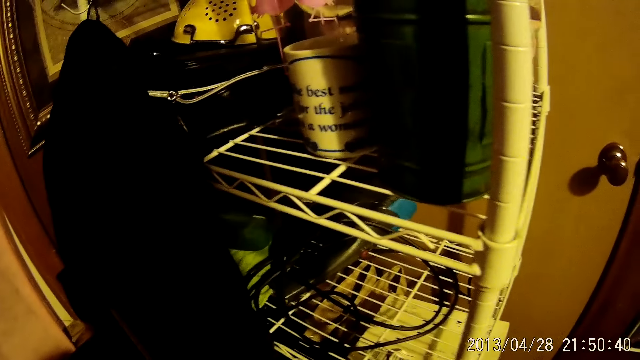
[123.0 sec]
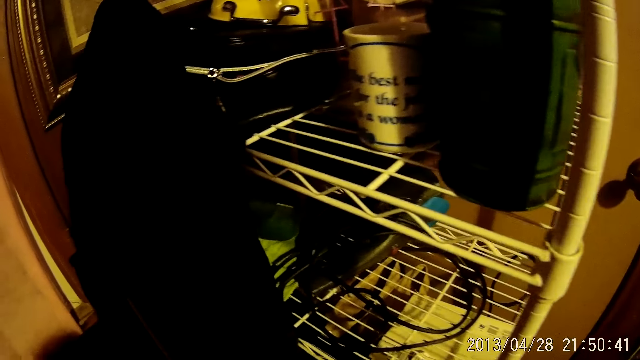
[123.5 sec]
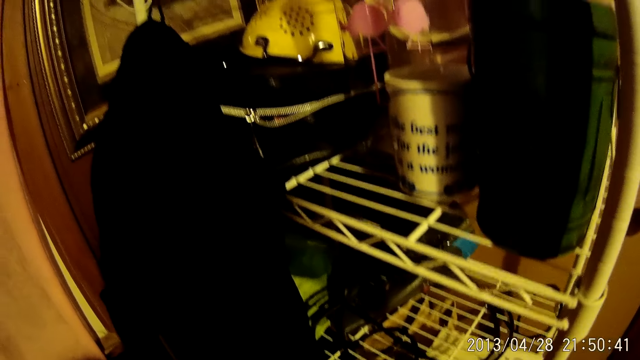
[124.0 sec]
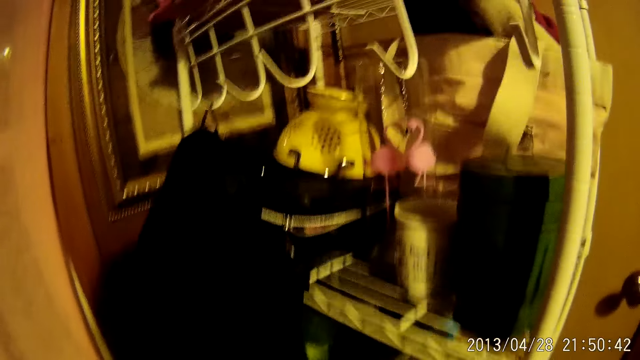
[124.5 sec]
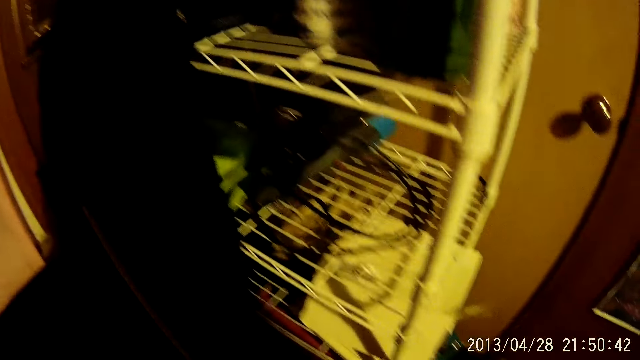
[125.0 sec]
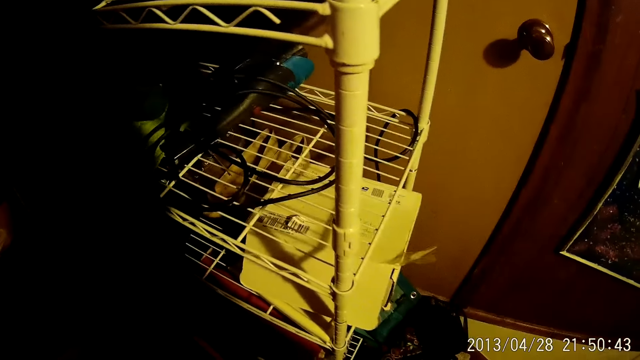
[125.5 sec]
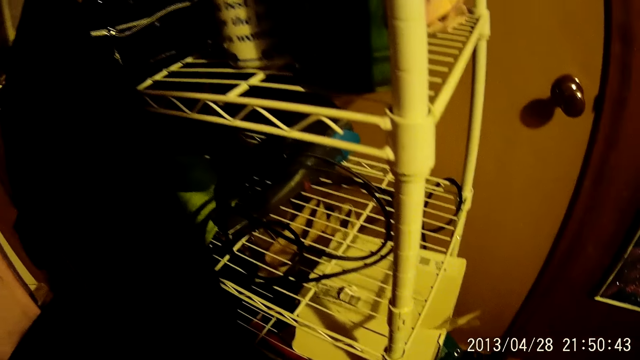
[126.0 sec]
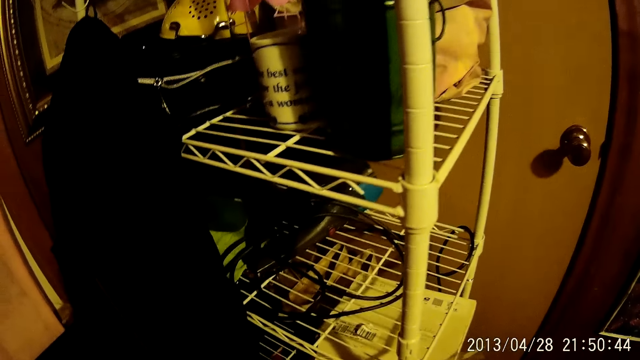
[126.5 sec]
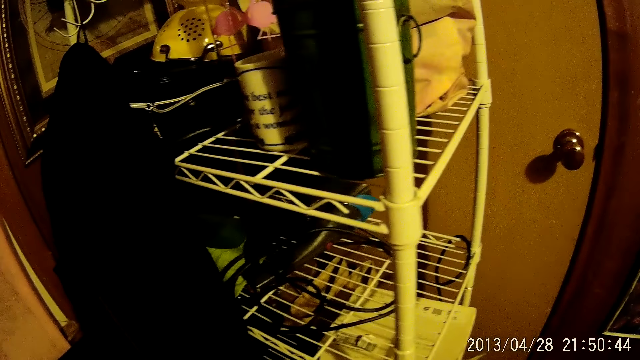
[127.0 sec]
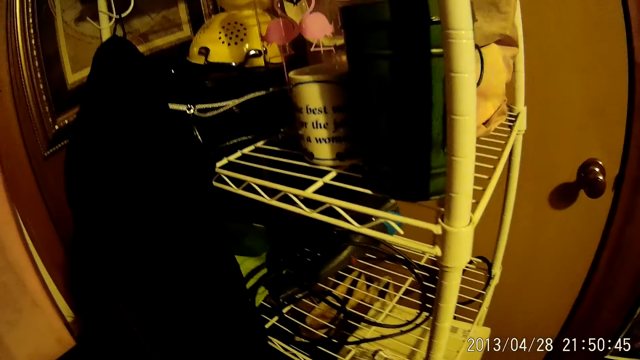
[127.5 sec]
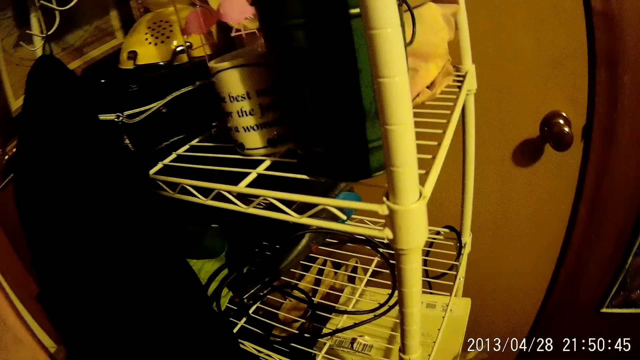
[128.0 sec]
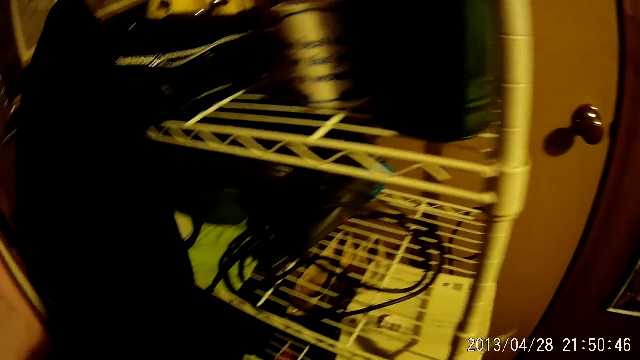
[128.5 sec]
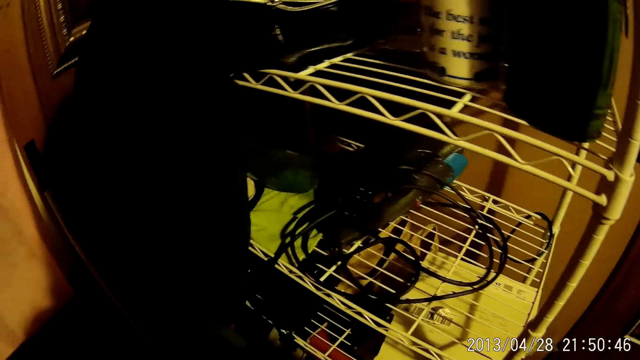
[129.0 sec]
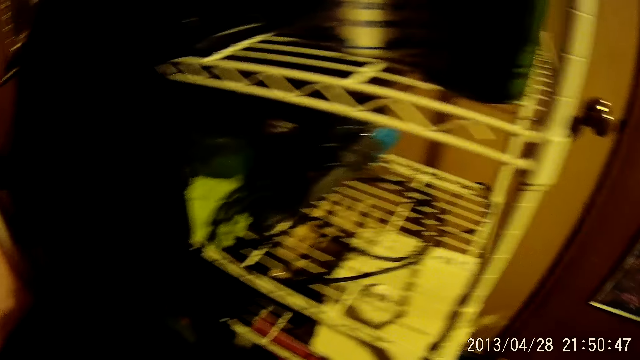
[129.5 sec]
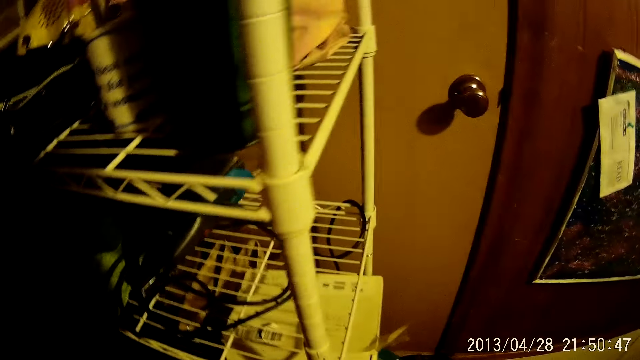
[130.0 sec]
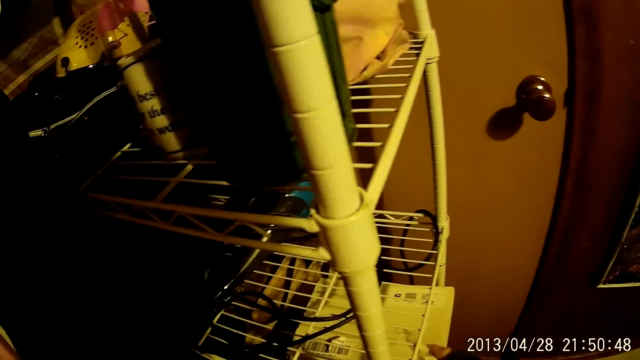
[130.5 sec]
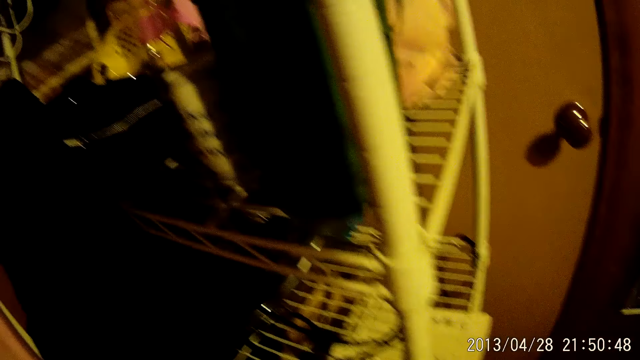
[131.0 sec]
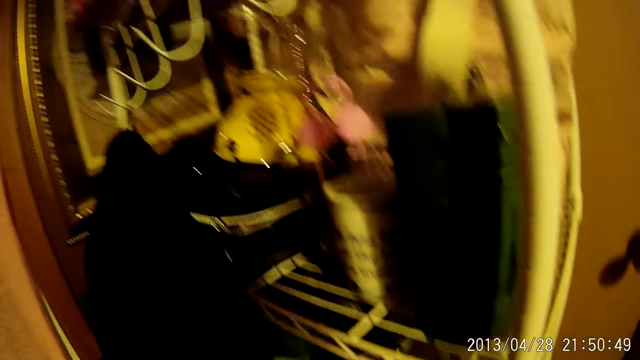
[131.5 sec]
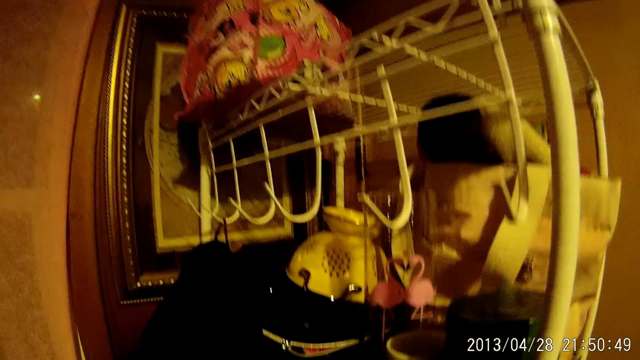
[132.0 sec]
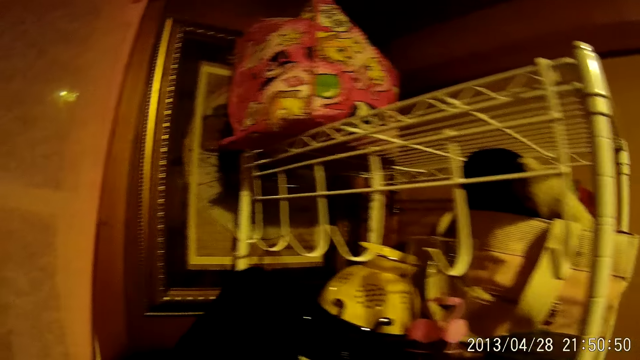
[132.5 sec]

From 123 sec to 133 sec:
The camera wearer stares at the shelf. They walk in the house. They look around.

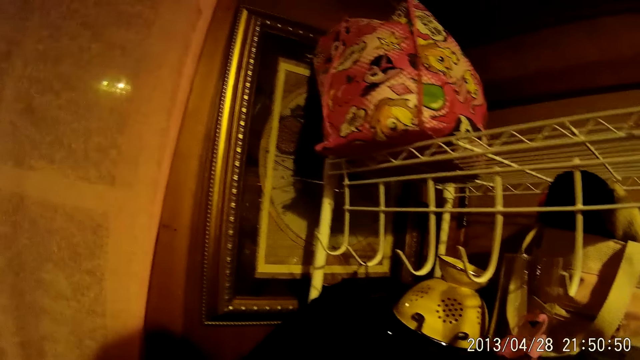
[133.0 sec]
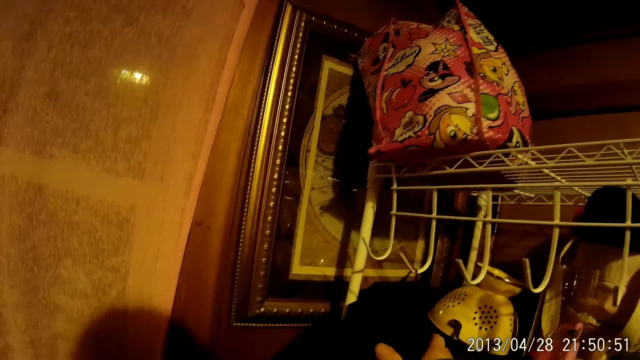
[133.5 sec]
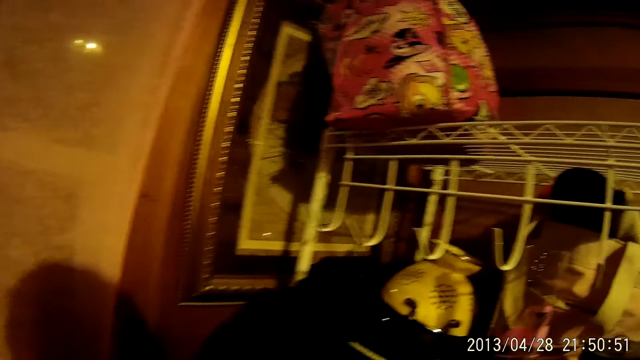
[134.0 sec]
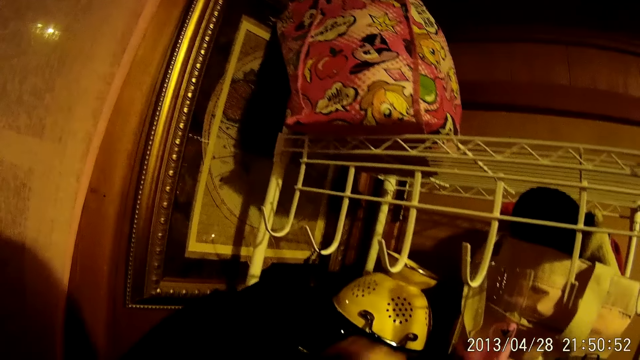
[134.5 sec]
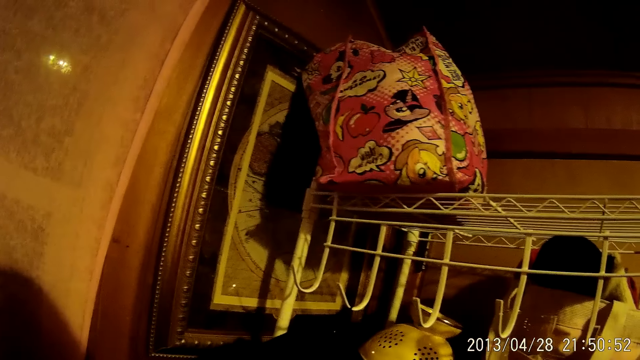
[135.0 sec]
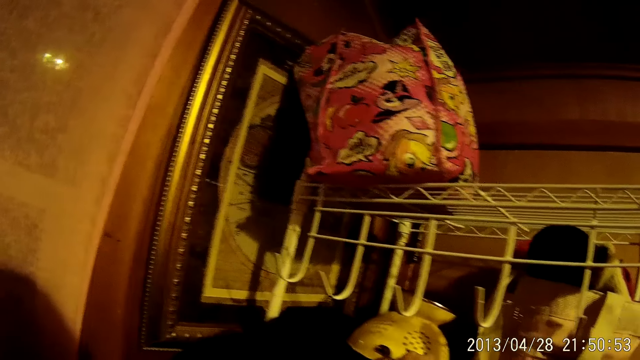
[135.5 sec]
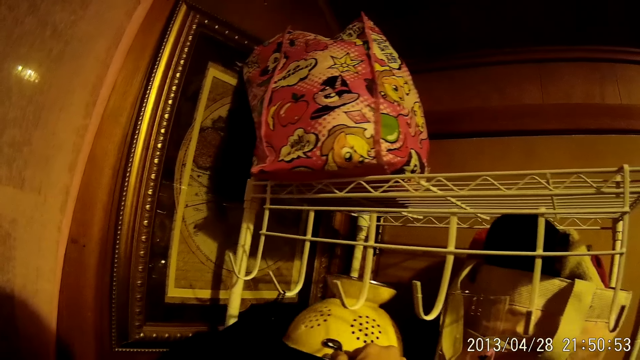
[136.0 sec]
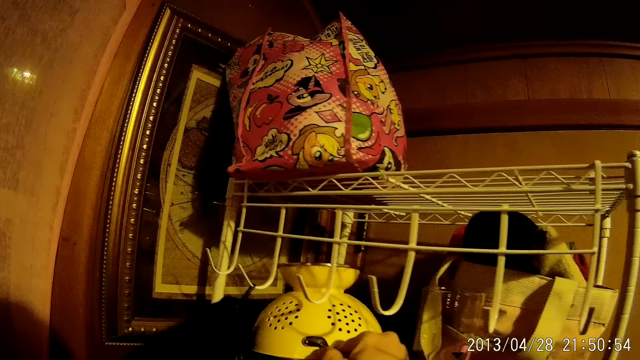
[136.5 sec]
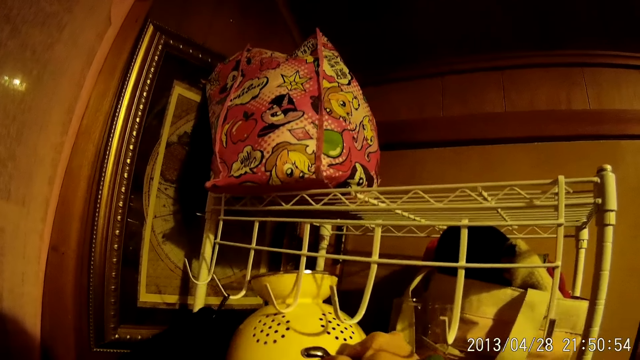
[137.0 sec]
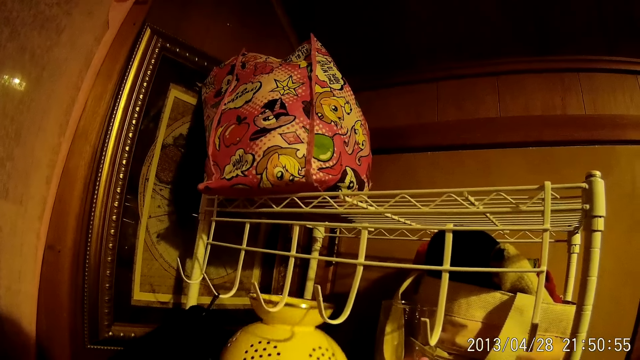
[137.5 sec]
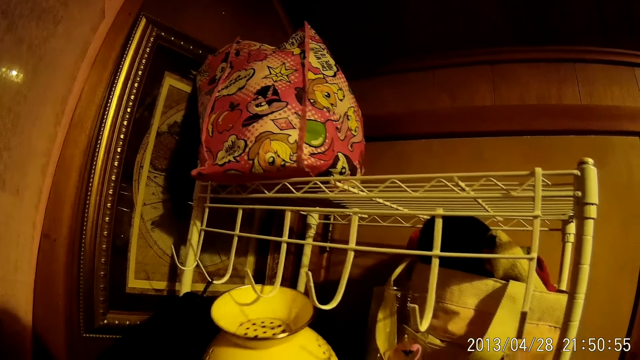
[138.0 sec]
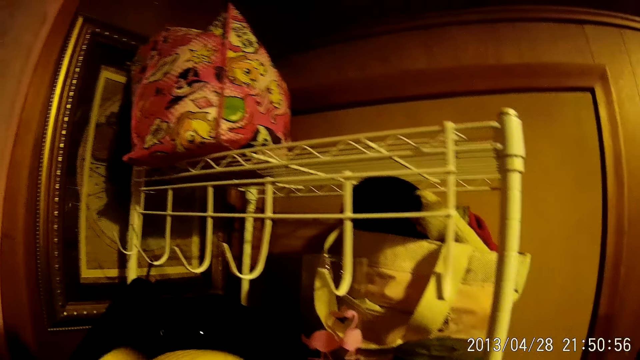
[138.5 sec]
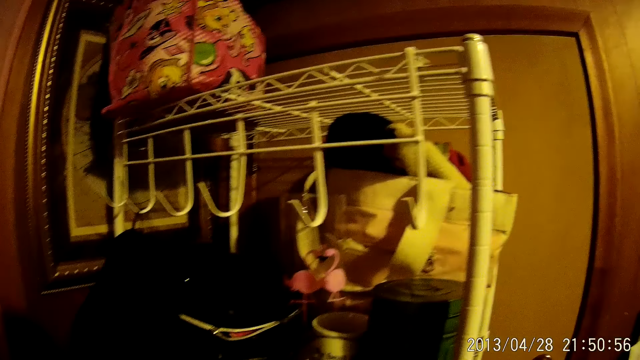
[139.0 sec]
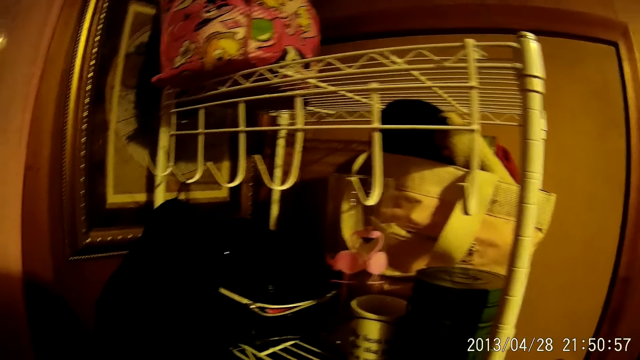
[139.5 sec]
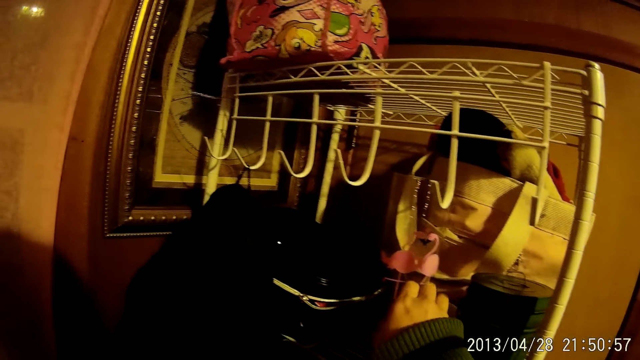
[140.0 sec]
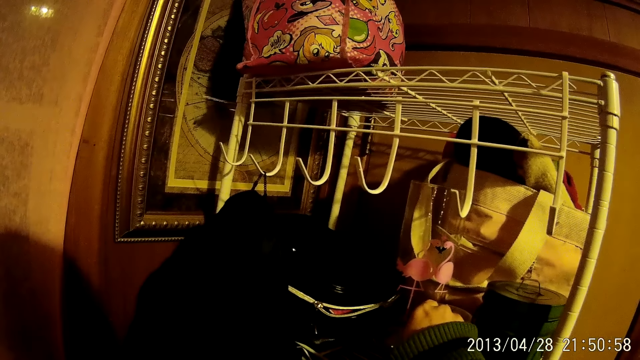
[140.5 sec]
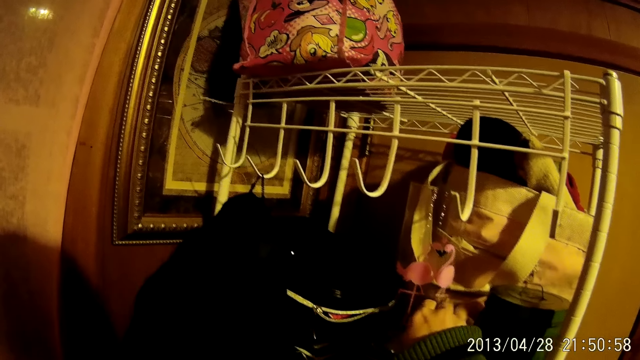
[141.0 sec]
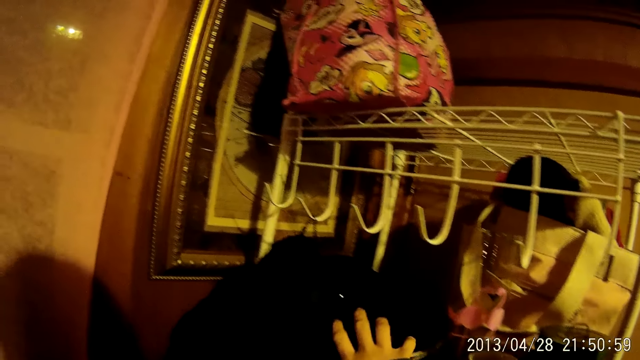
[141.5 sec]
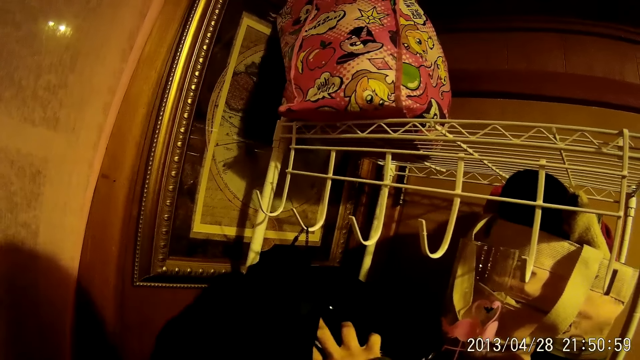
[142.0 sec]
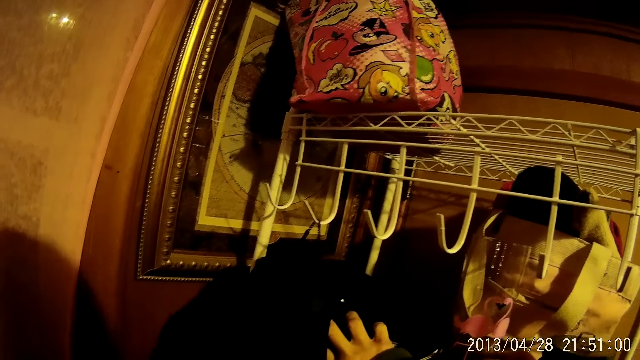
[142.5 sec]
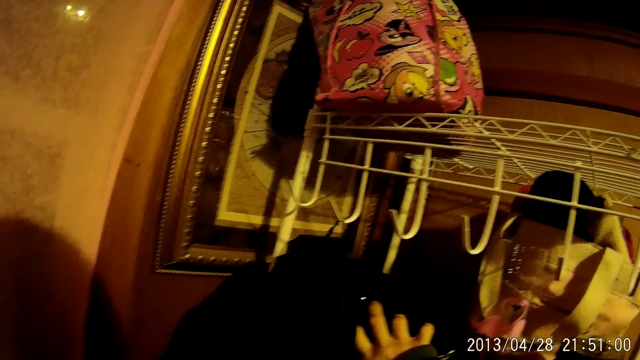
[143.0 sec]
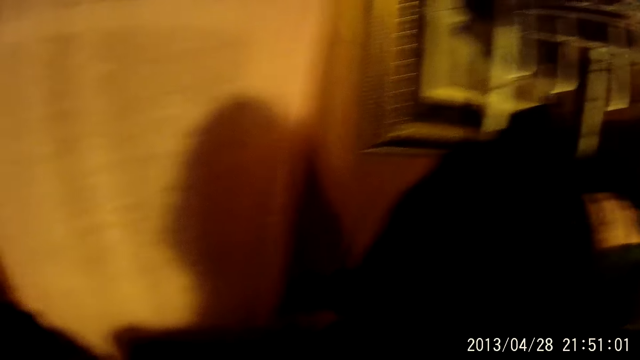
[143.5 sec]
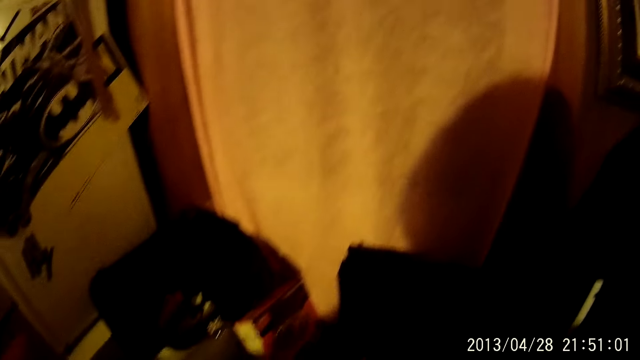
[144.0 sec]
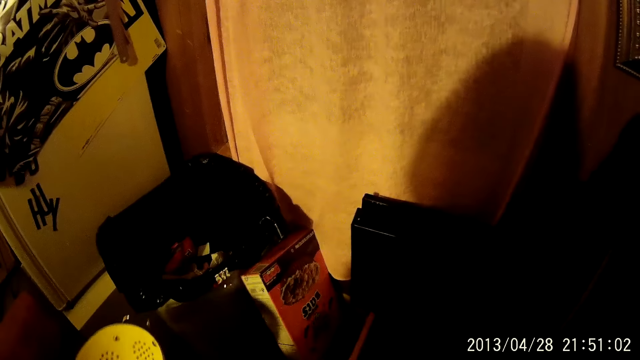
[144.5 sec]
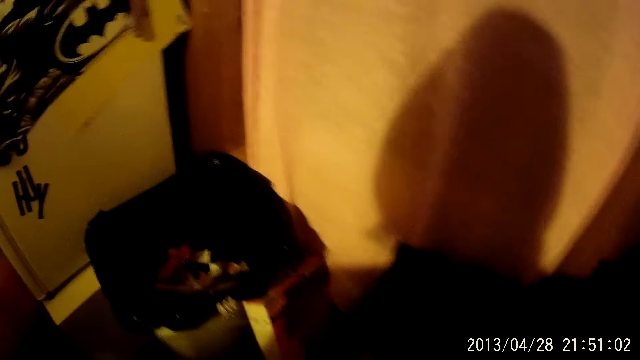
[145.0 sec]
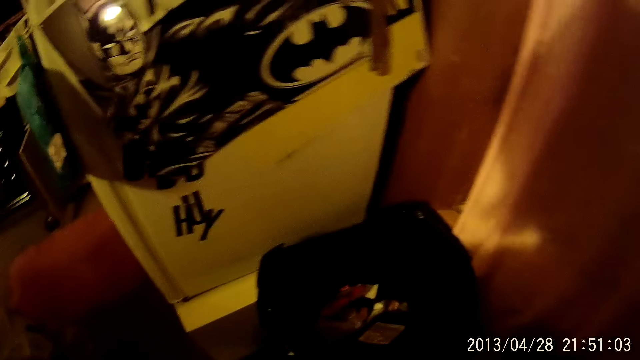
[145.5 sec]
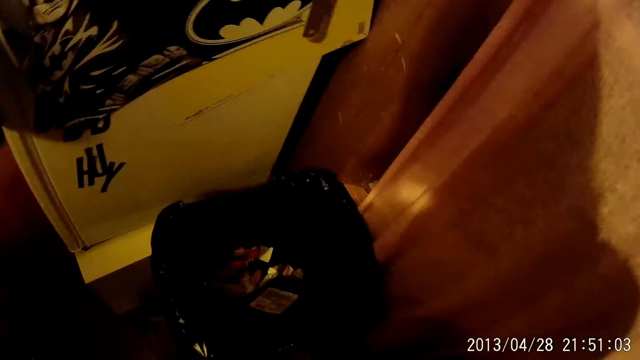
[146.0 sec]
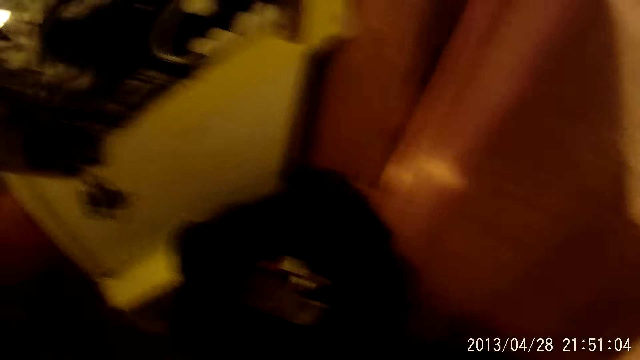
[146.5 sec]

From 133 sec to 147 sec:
The camera wearer removes a bowl from the stand. They grab a mug cup. They grab a black suitcase. They look around. They walk in the house.
